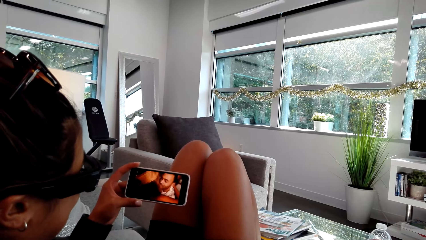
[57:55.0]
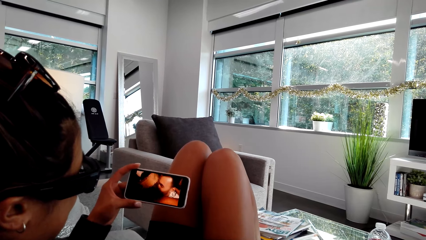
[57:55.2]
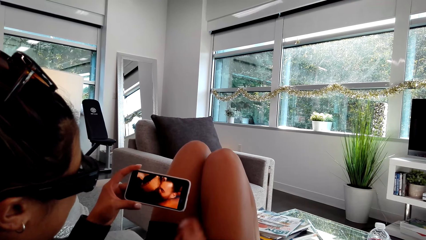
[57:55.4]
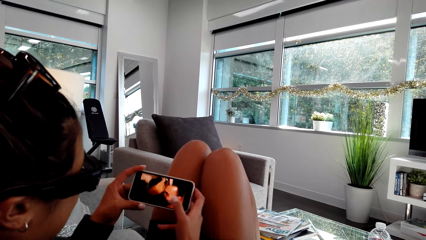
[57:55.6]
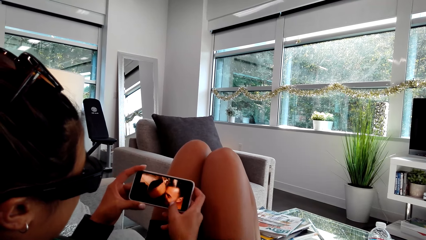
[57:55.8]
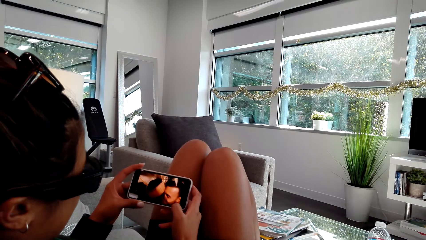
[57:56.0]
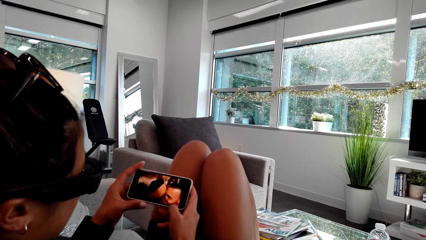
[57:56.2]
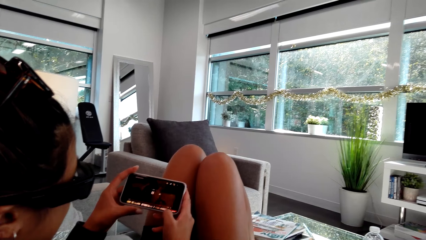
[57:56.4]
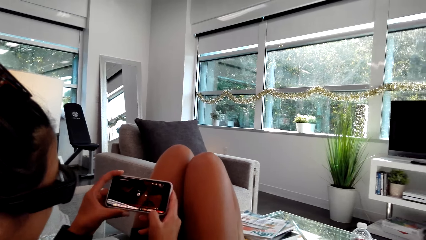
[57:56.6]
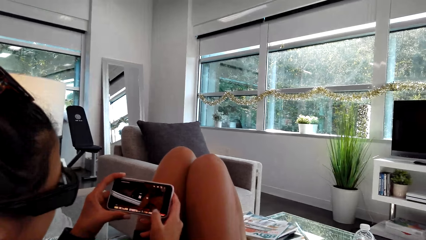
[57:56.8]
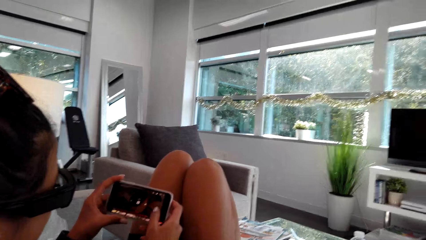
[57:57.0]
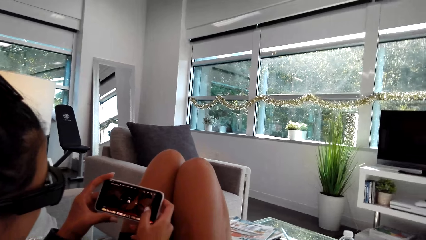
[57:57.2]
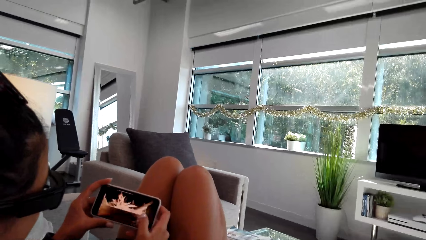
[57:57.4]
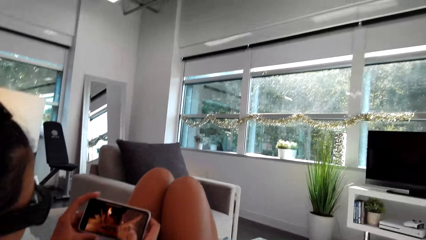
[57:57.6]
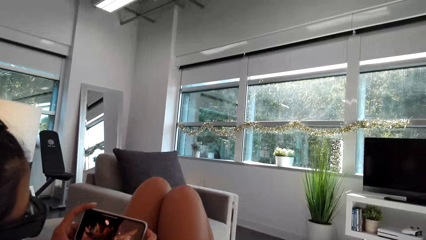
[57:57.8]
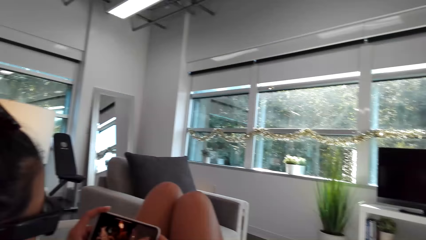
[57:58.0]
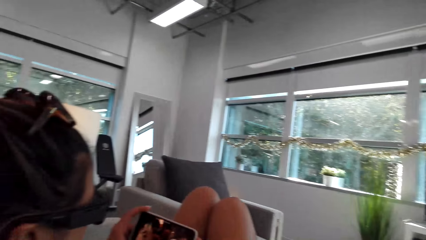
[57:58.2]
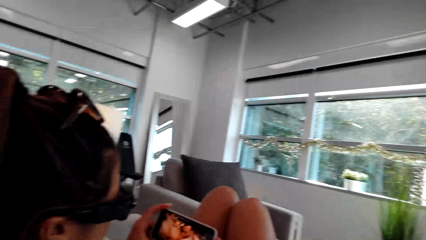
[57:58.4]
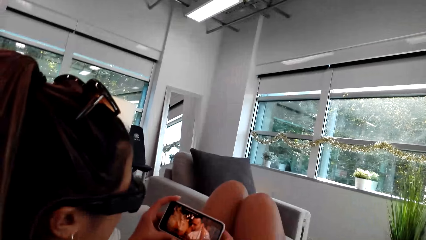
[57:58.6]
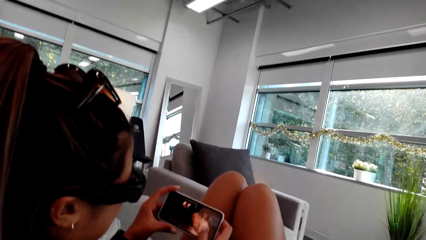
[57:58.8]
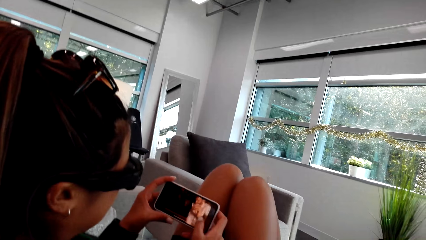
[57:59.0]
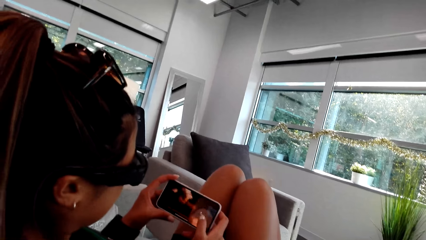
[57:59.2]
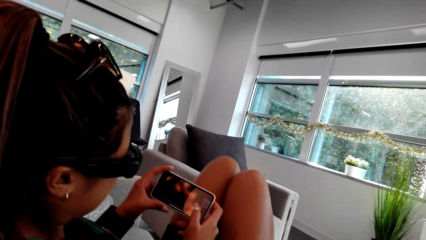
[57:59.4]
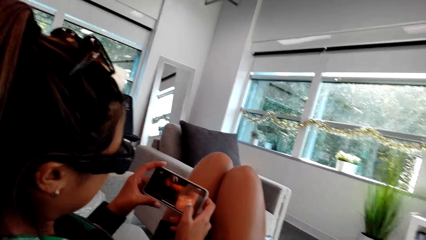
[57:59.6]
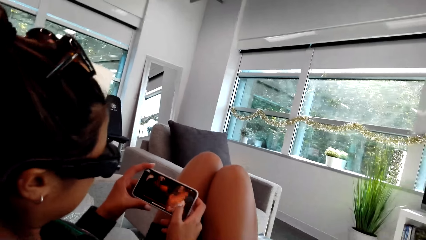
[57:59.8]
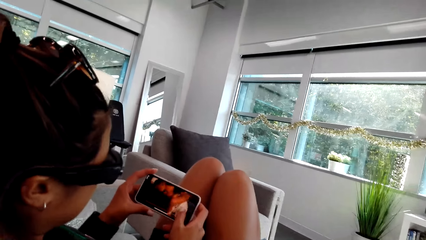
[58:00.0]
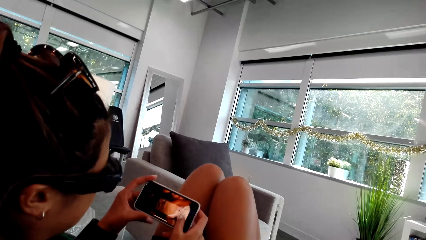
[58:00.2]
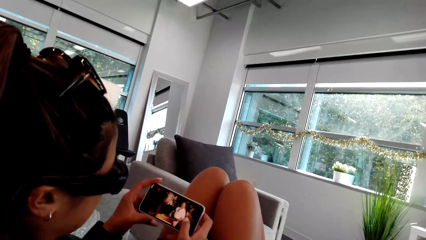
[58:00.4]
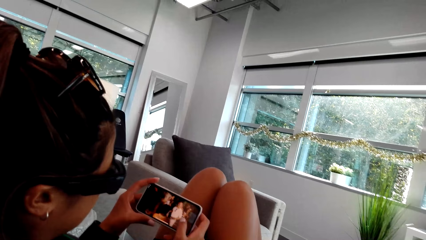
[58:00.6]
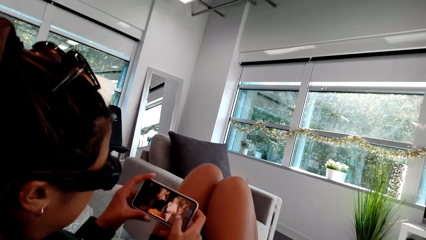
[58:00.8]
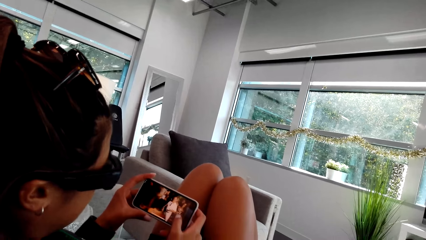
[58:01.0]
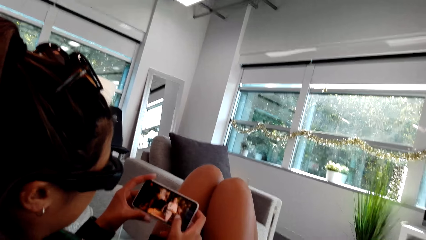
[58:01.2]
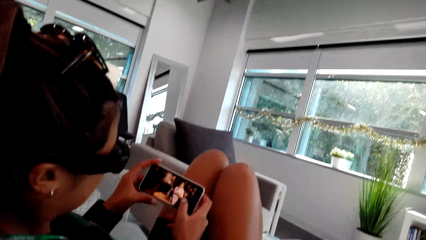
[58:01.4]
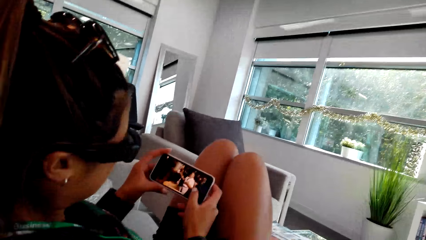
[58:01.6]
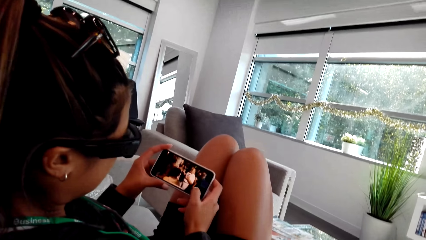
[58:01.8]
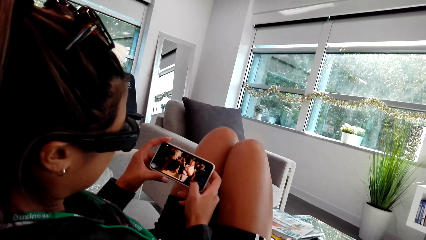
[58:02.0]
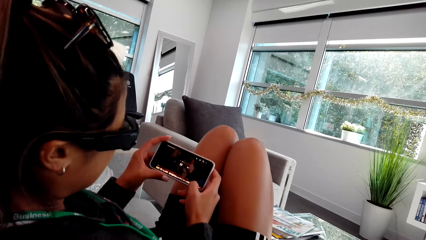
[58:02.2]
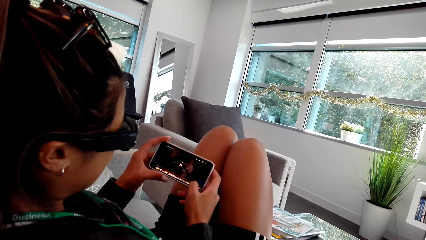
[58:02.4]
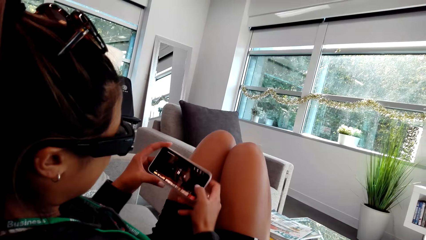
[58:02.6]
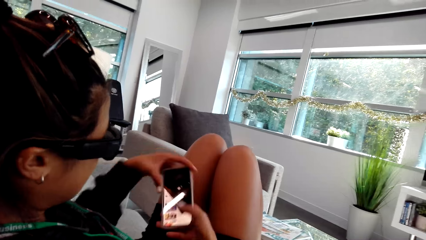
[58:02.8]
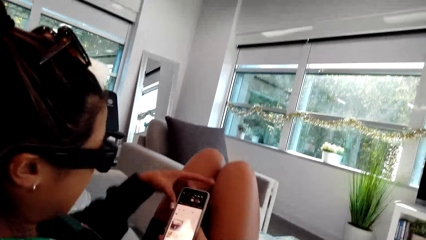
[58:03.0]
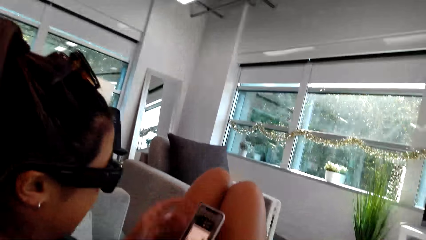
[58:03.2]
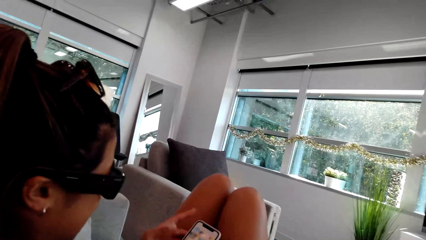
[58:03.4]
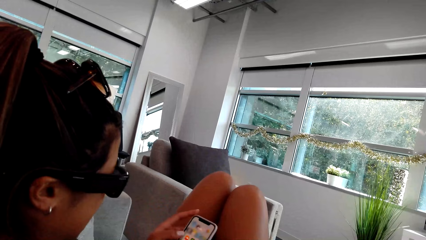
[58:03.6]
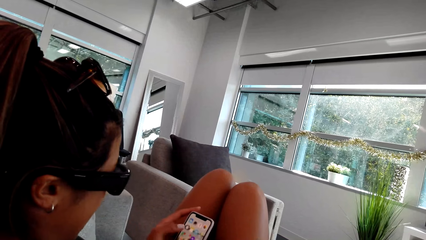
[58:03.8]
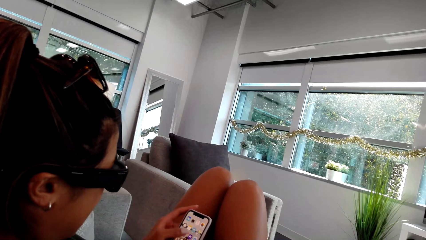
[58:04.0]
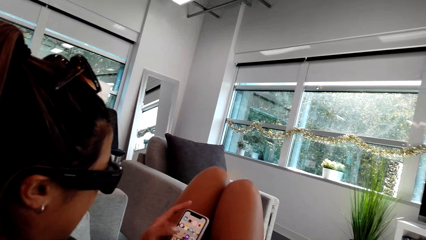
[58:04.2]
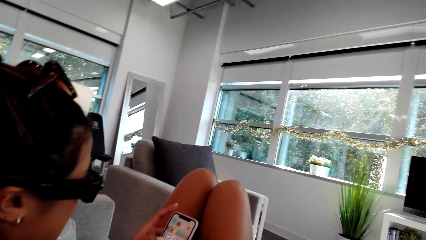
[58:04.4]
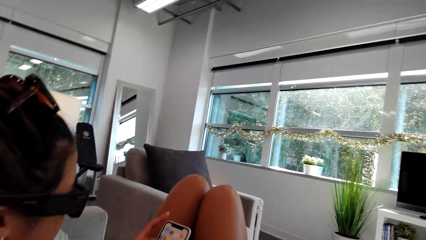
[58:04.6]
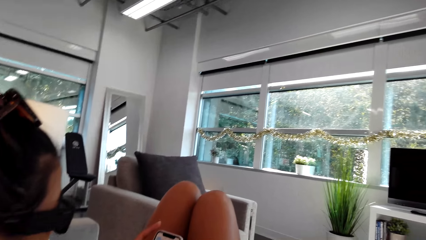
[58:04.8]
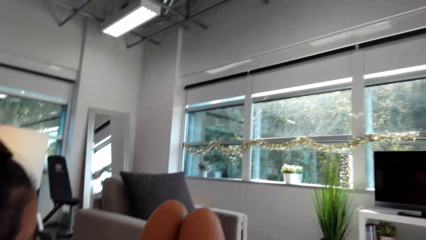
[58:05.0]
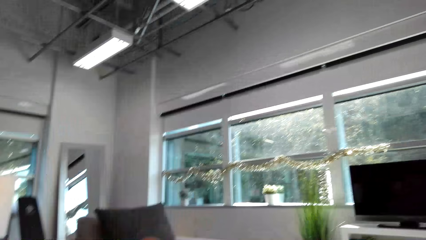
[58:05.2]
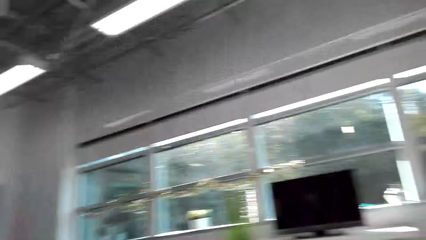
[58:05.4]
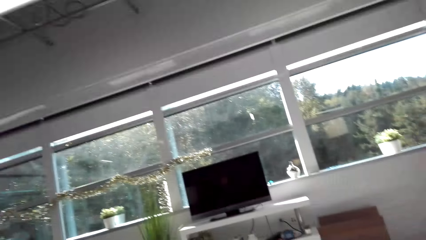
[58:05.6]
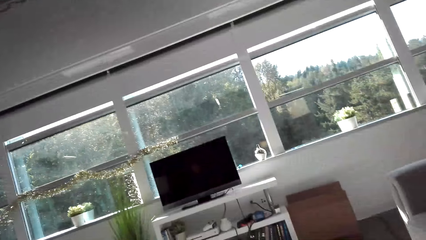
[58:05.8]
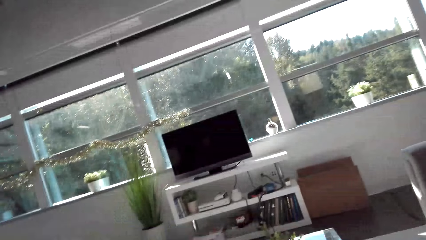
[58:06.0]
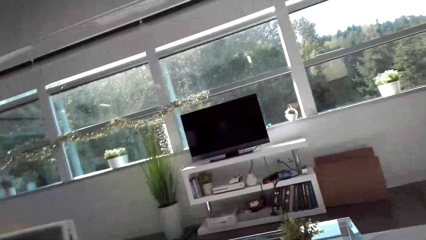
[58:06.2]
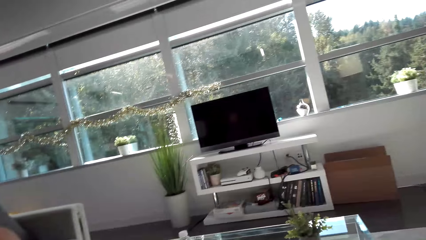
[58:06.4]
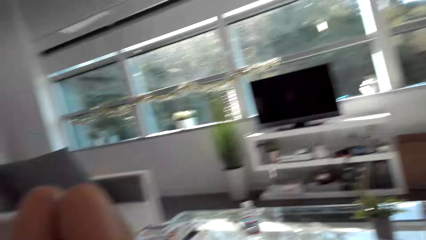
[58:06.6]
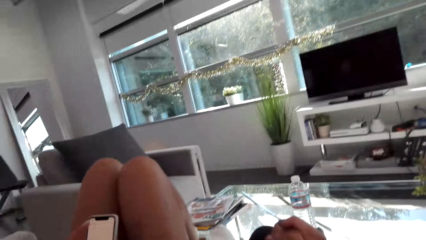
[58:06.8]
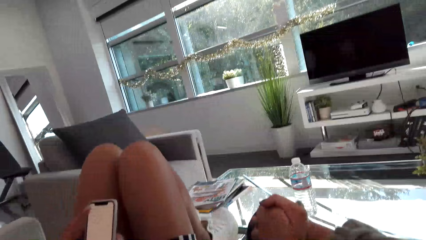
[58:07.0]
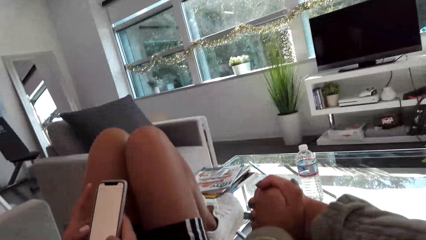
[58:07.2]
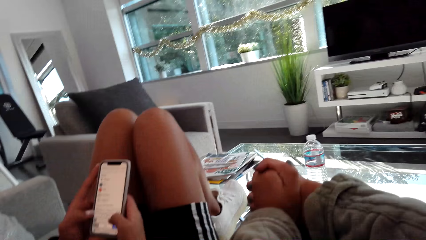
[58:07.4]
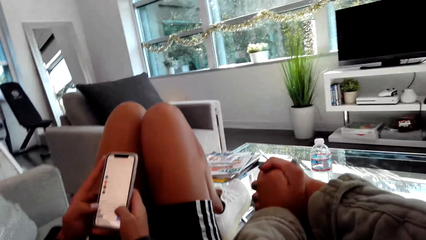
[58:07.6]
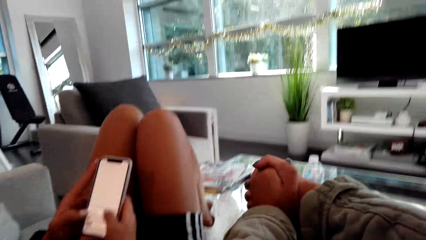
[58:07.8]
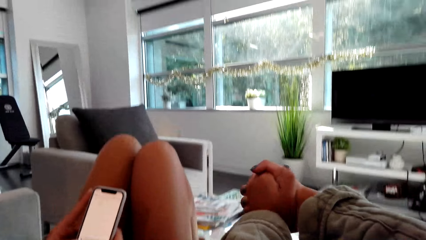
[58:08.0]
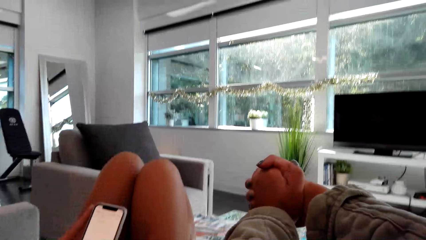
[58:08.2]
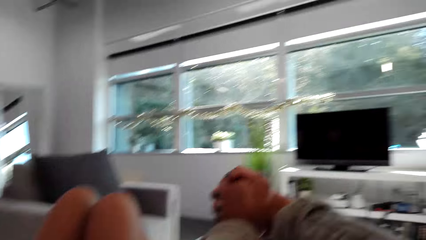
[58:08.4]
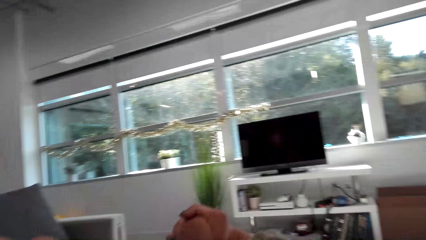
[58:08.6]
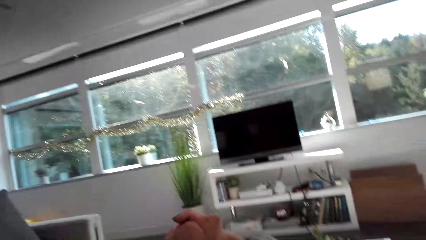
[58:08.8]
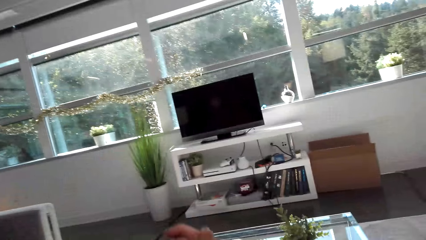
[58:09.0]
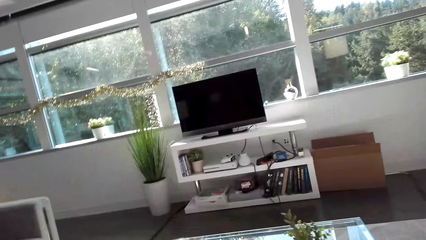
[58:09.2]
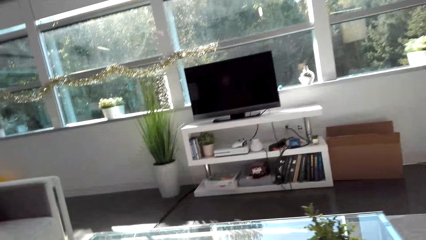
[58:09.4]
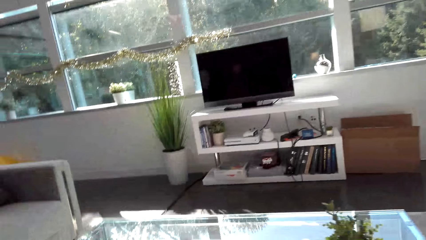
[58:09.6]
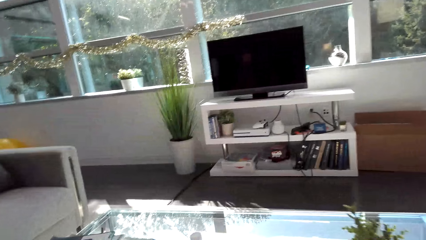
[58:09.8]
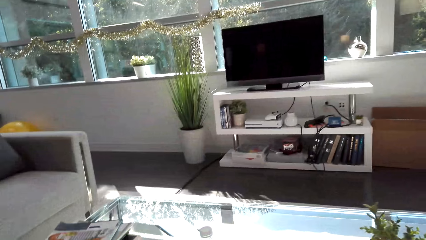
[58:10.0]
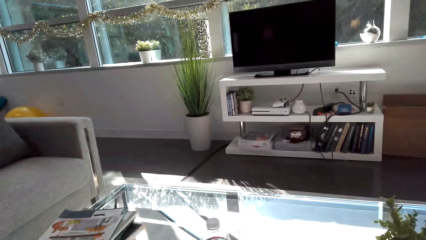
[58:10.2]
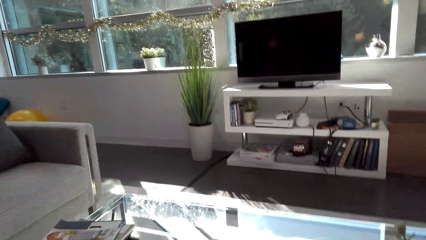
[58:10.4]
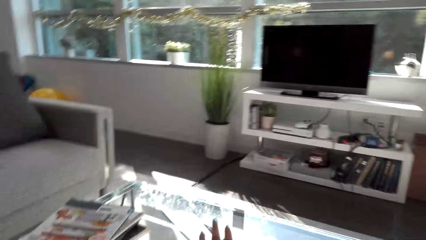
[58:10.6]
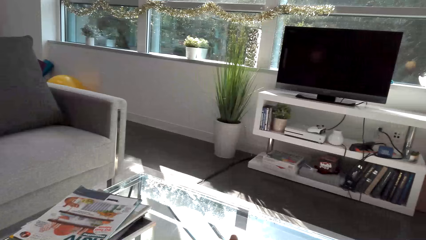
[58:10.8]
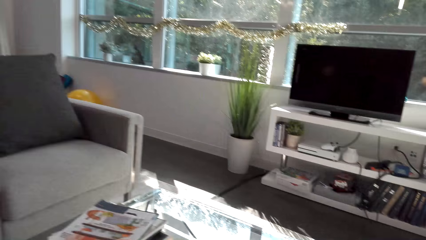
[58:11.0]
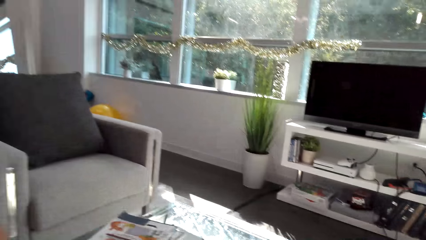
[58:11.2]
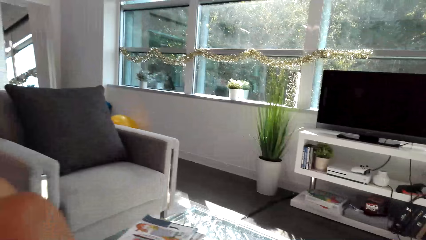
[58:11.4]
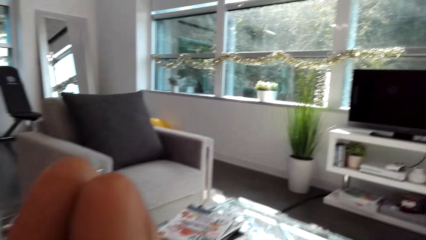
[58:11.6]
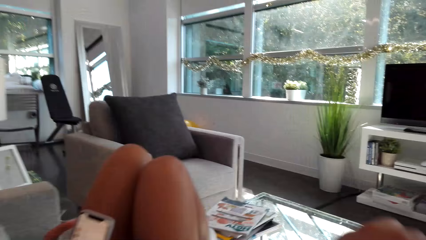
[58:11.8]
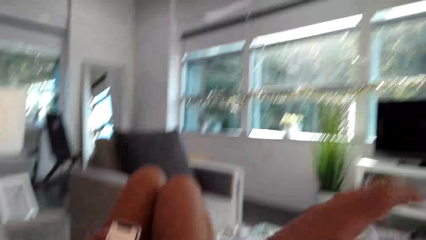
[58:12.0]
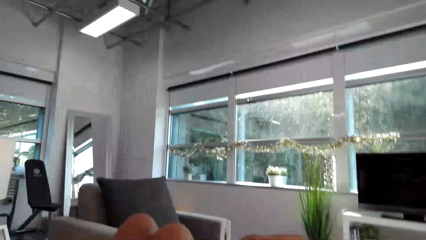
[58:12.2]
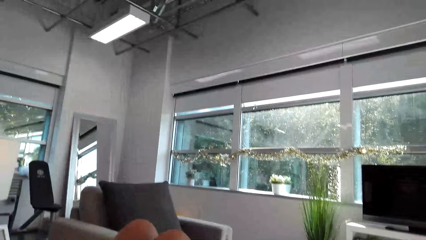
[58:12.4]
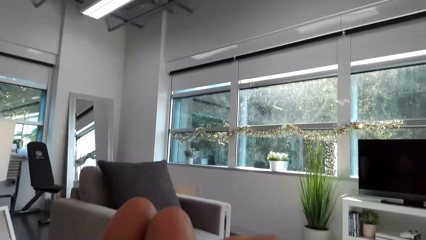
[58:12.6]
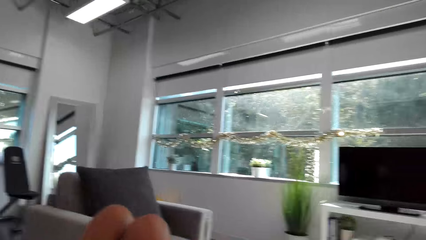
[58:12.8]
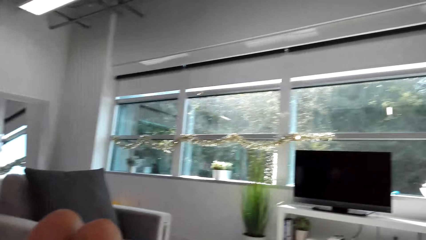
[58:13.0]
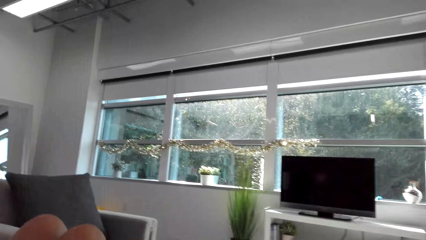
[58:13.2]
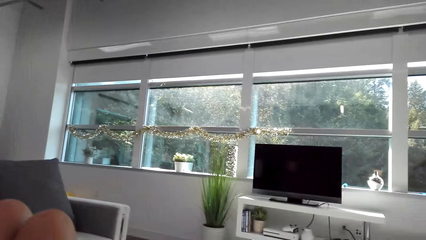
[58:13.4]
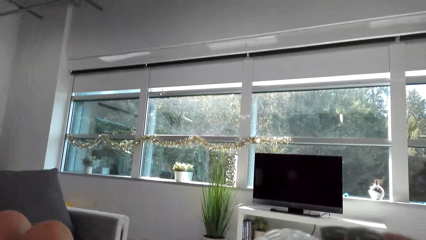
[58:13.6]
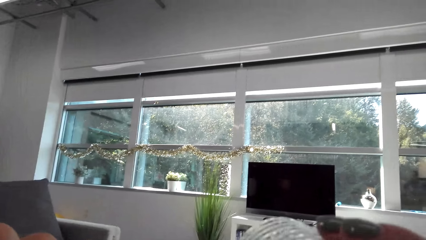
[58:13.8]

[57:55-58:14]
A person taps the phone screen. The person turns the phone. The camera wearer holds her hands together. The person scrolls the phone. The camera wearer looks around the building. She stretches her hands. She looks around the building.
